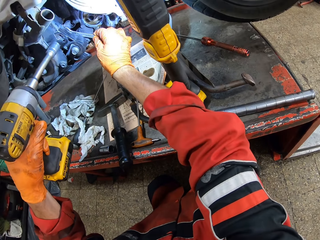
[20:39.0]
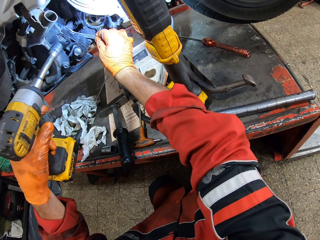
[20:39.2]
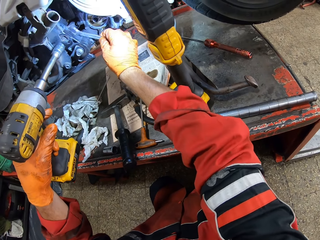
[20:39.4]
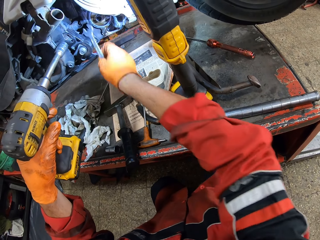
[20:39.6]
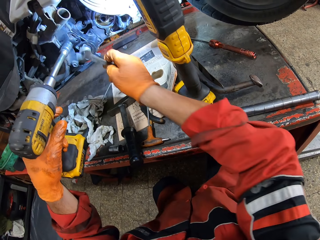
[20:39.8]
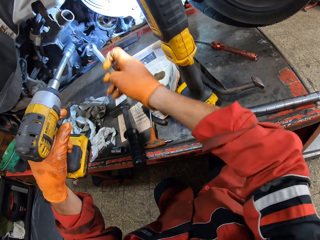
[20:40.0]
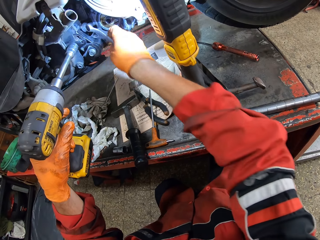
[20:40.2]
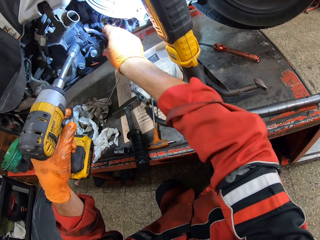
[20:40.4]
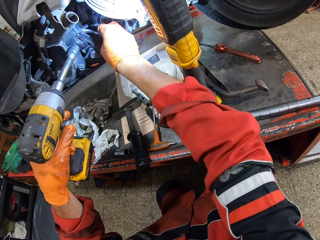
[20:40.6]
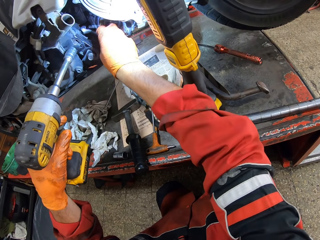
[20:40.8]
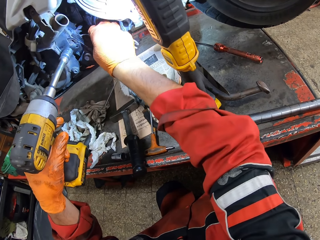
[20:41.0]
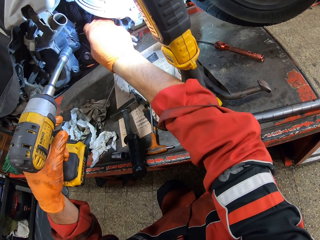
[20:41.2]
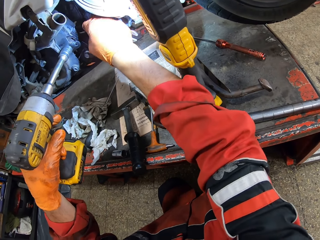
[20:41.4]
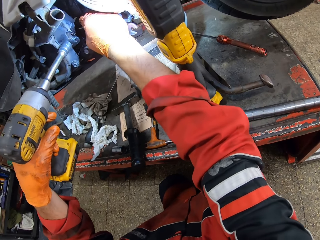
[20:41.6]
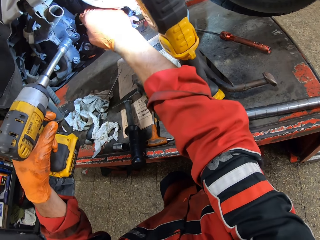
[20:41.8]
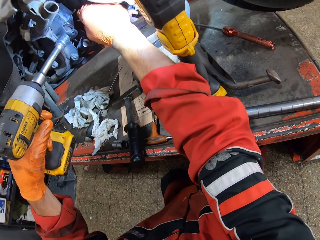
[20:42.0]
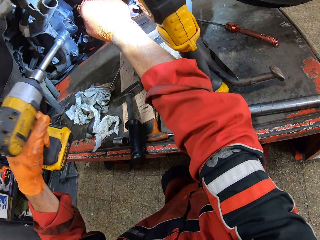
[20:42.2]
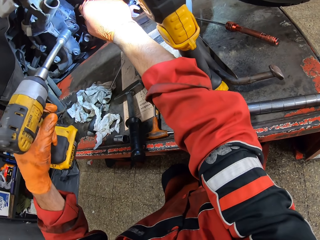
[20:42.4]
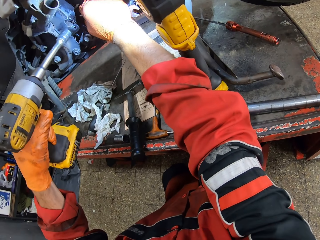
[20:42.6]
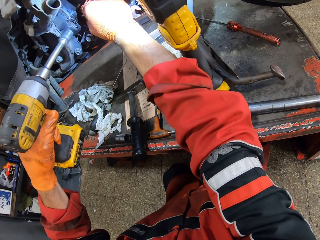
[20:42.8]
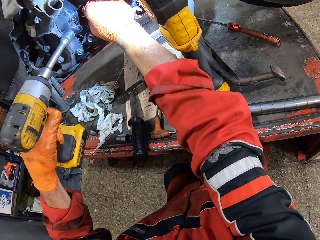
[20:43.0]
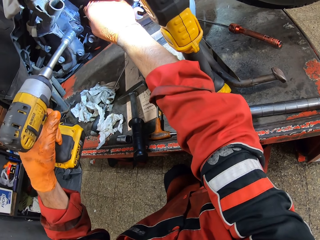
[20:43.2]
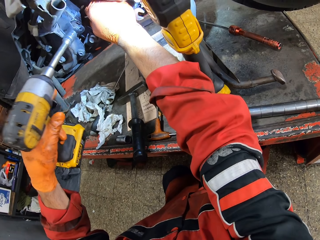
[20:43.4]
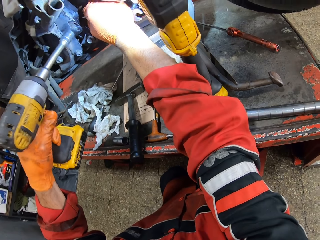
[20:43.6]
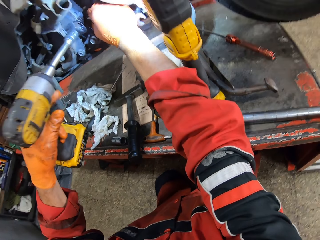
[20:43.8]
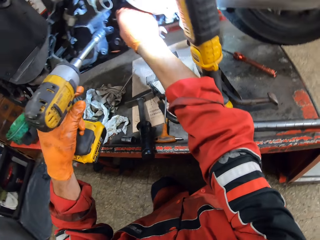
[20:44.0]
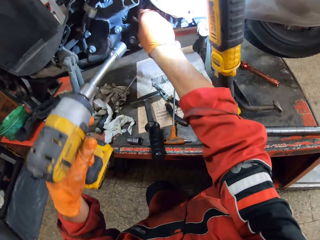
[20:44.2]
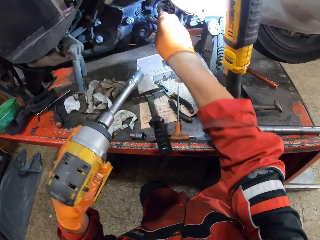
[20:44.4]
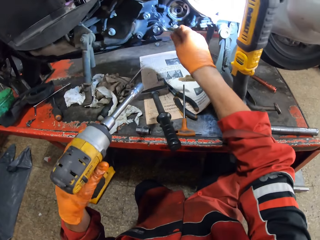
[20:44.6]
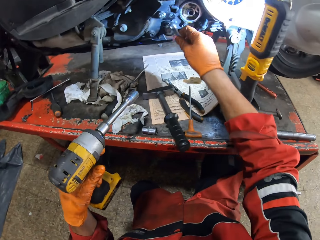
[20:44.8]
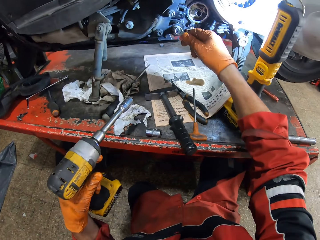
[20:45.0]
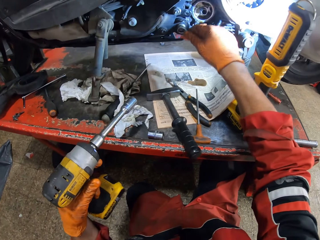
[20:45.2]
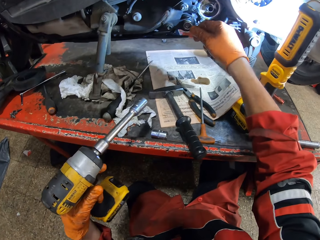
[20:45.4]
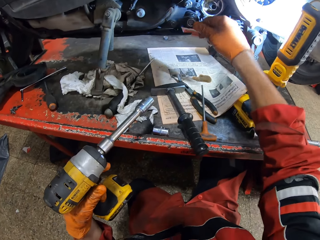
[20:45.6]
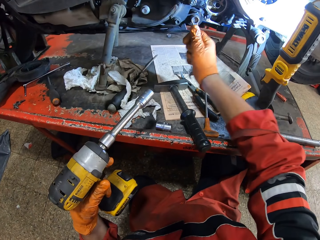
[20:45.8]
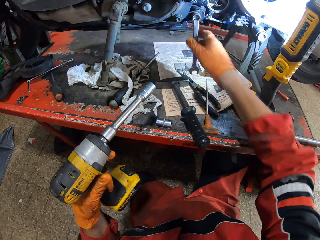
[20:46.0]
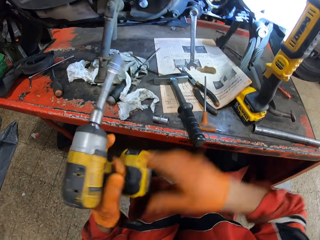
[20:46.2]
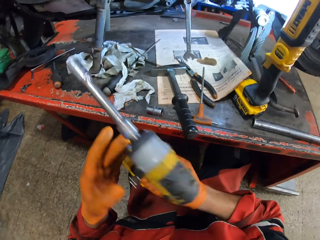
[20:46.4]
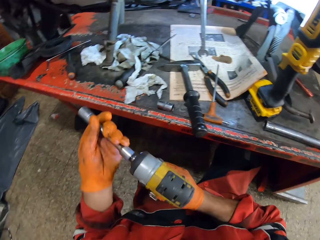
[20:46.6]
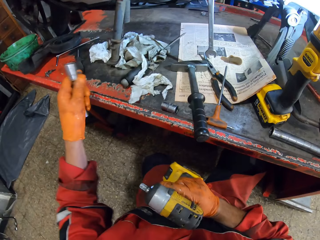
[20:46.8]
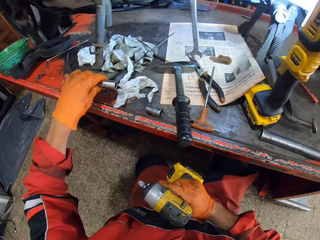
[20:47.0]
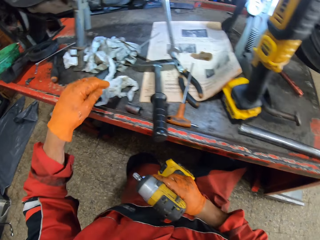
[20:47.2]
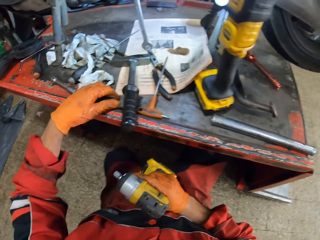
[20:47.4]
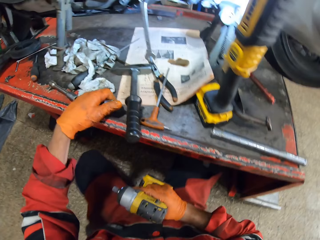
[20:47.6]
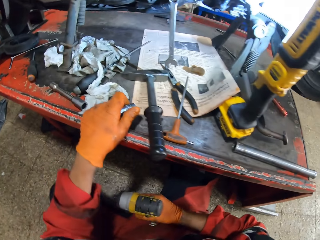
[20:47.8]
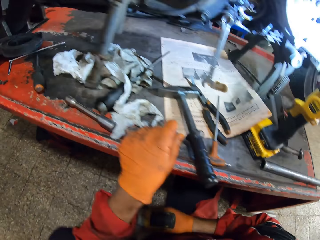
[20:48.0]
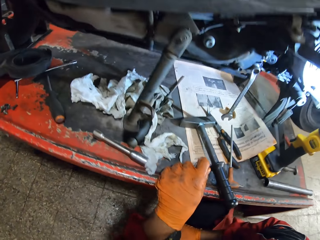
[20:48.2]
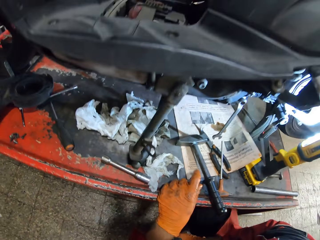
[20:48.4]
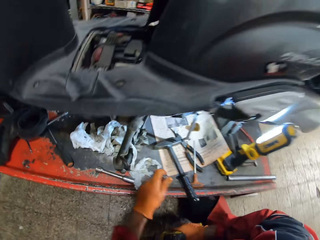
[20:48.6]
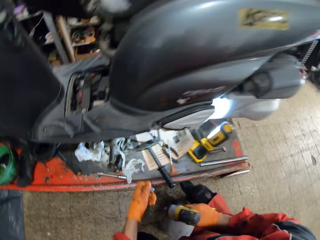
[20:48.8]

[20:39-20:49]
The camera wearer screws another bolt with the ring spanner. He passes the electric screwdriver to his right hand. He removes the bit holder from the electric screwdriver with his left hand. He drops the bit holder on the workbench. He opens the driller. He picks another bit holder from the workbench with his left hand.

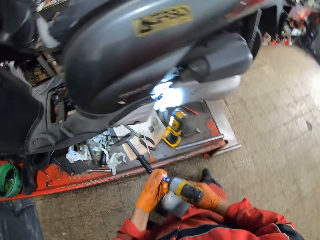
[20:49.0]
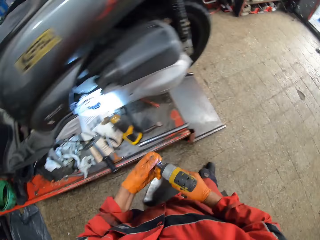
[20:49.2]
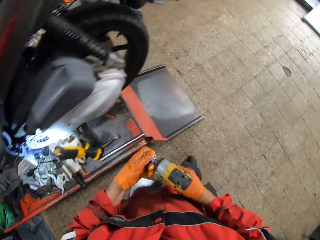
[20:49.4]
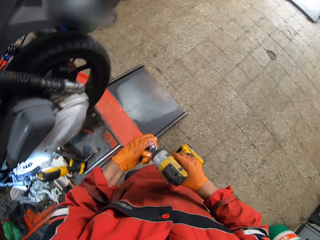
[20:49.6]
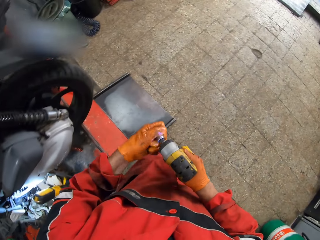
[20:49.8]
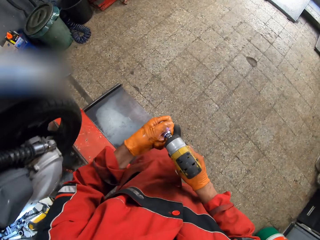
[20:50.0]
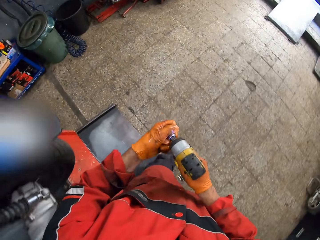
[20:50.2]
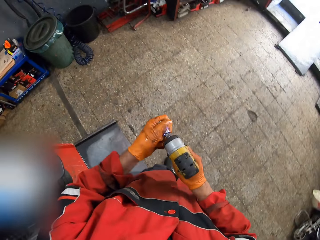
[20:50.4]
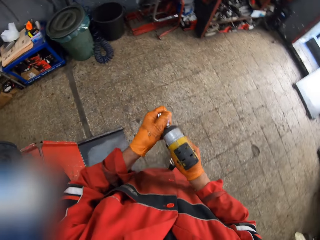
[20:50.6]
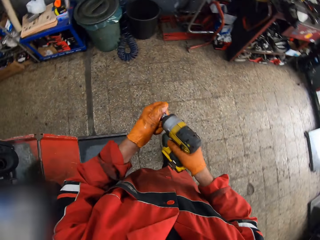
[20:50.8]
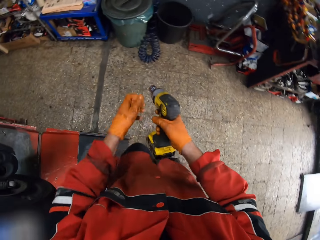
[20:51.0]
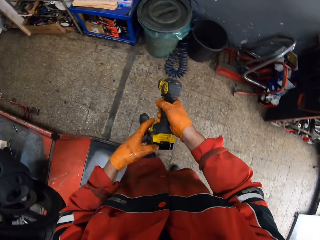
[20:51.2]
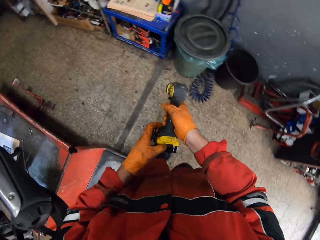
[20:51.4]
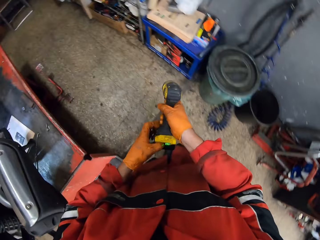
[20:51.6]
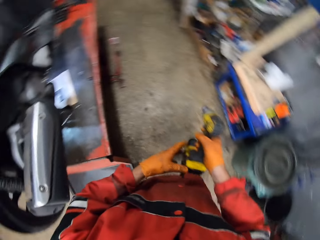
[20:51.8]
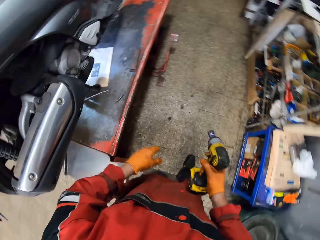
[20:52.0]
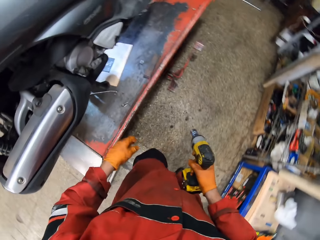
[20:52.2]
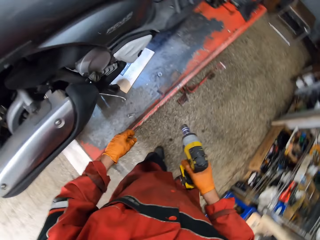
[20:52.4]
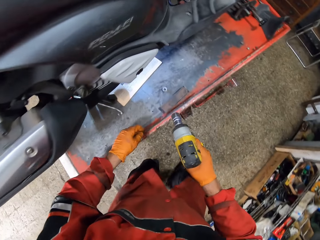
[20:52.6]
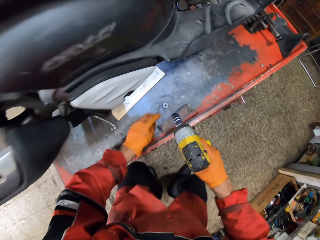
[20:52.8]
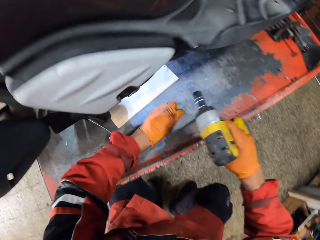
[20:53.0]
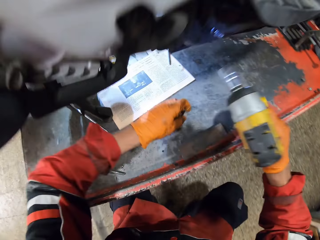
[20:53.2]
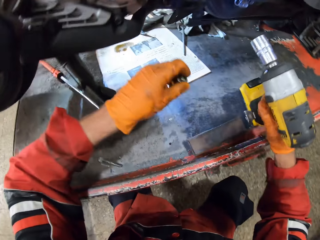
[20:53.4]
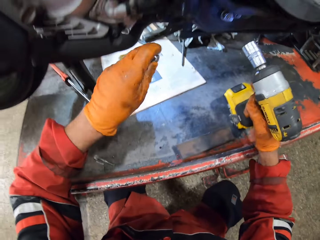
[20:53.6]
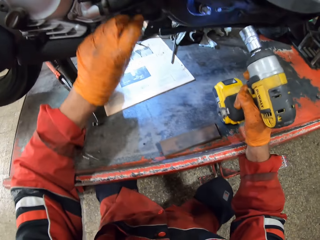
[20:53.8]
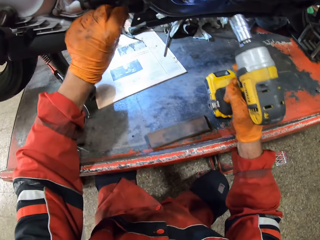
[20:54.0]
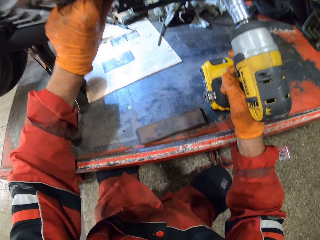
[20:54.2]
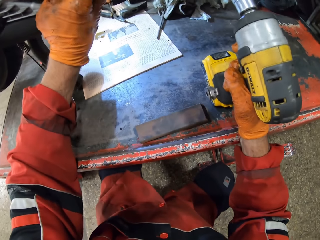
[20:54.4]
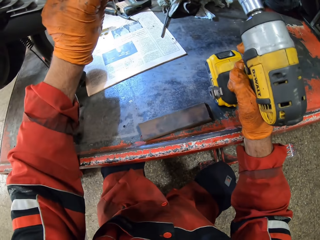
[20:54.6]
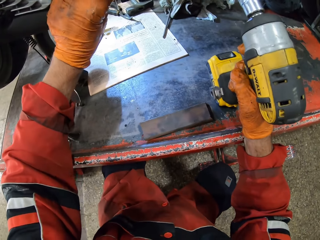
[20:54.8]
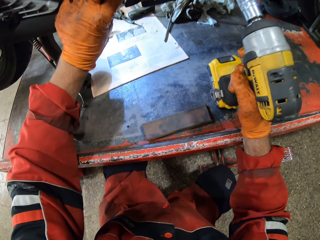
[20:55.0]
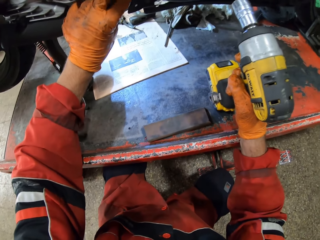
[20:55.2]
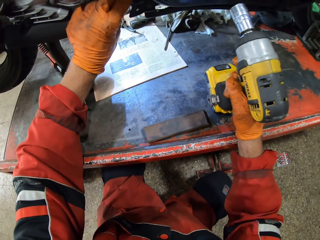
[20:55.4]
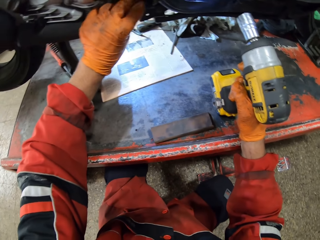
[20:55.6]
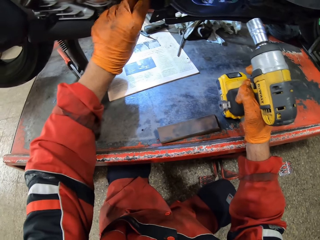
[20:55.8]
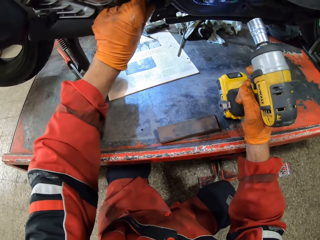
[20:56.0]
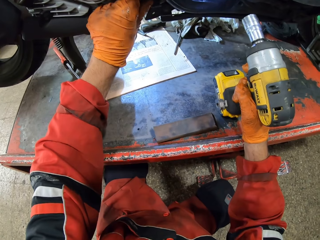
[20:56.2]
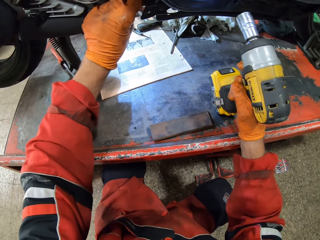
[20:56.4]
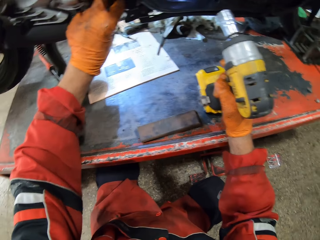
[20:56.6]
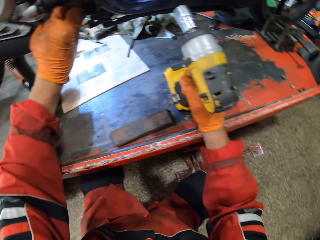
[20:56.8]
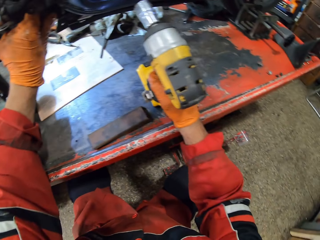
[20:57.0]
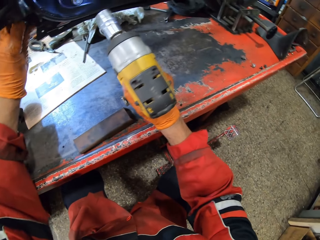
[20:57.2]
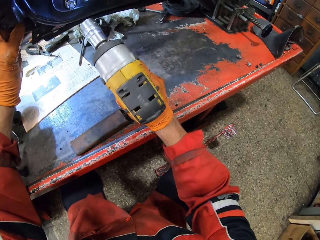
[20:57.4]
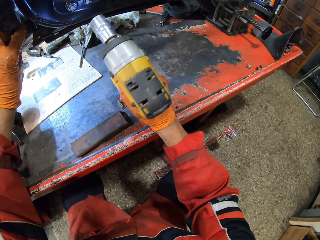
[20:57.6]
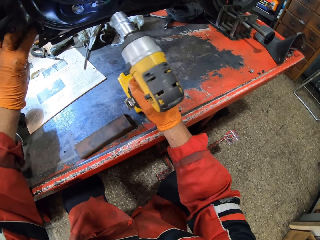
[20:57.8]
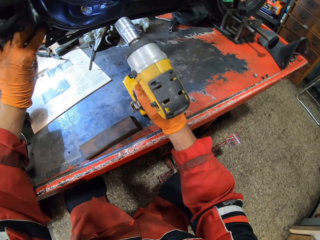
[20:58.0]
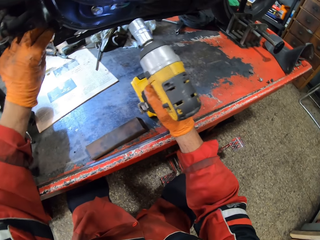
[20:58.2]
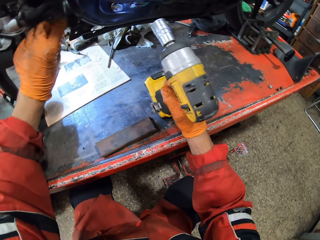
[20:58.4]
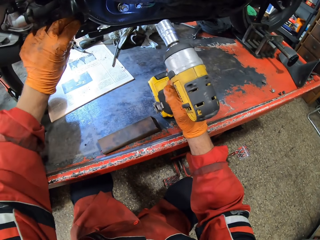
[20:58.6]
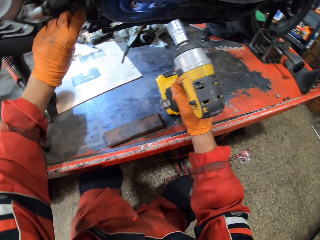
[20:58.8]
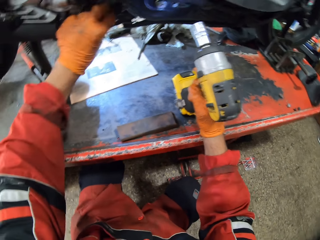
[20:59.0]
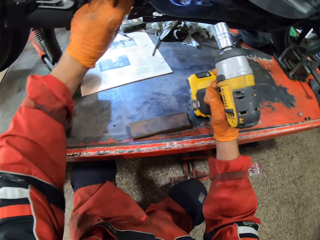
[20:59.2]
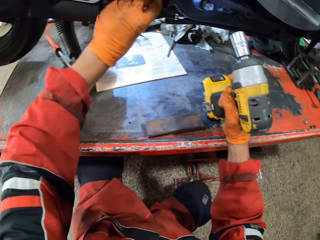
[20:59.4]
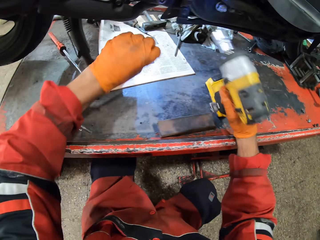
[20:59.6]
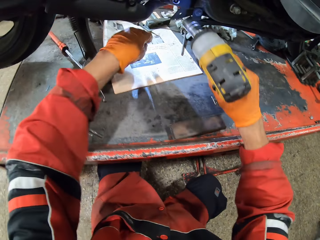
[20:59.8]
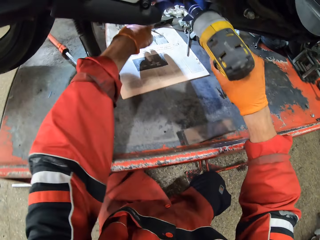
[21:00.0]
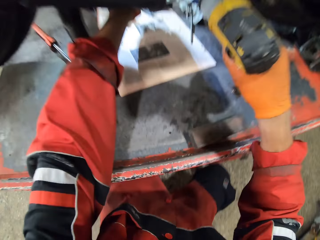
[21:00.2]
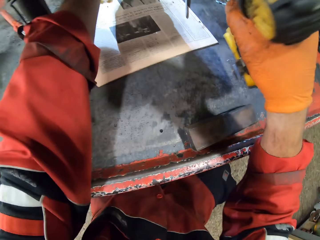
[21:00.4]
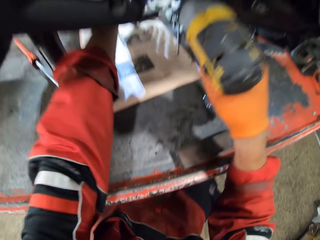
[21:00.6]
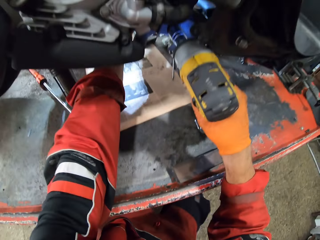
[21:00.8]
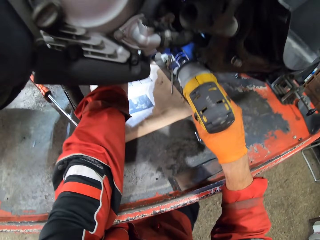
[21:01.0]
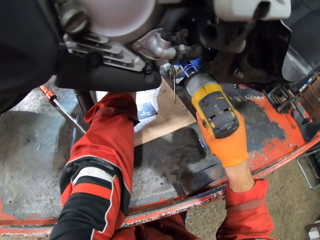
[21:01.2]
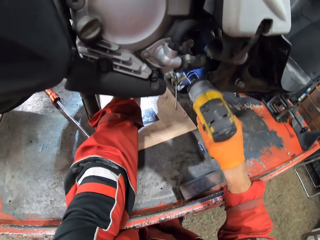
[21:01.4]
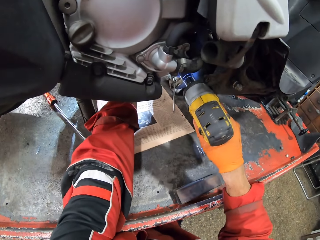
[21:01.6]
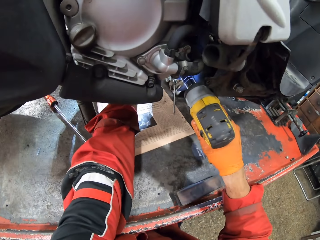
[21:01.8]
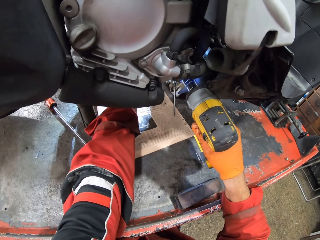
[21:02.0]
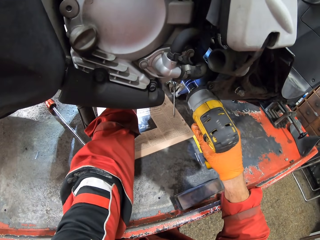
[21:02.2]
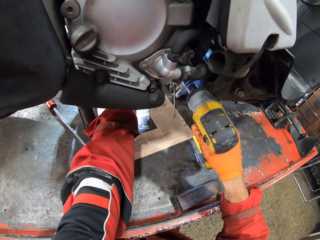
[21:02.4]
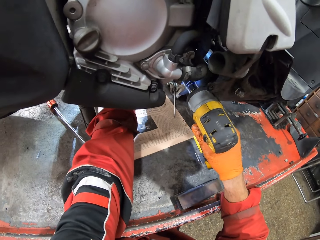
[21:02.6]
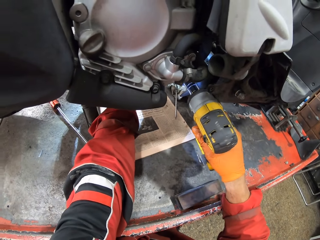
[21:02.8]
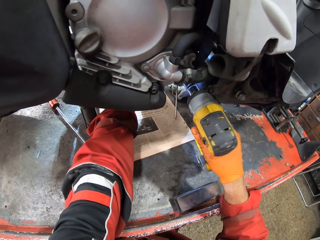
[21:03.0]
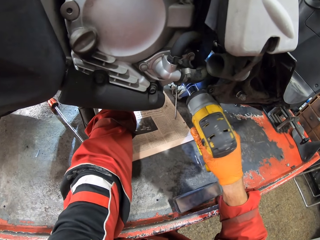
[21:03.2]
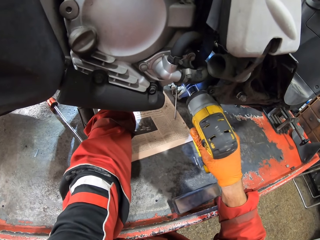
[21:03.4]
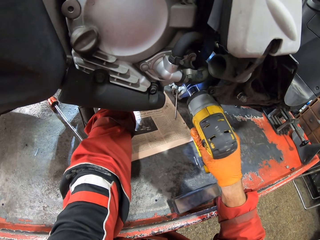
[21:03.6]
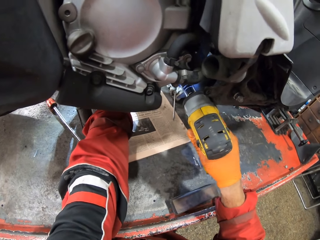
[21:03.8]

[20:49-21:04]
The camera wearer fixes the bit holder to the electric screwdriver. He walks to the other side of the motorcycle. He closes the driller. He turns on the switch of the electric screwdriver with his left hand. He picks a bolt from the workbench with his left hand. He screws the bolt in a hole in the motorcycle. He holds the driller. He screws the bolt with the electric screwdriver.
